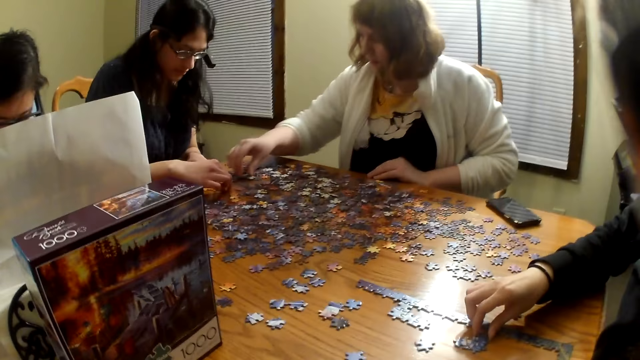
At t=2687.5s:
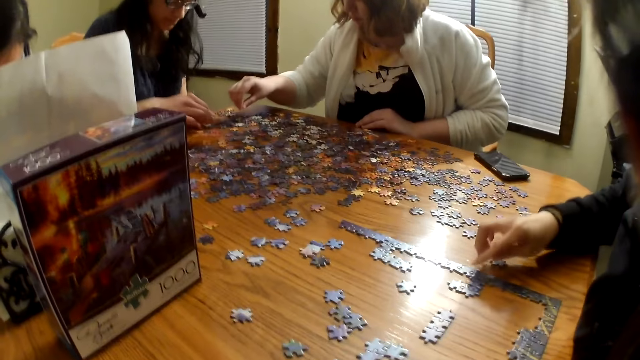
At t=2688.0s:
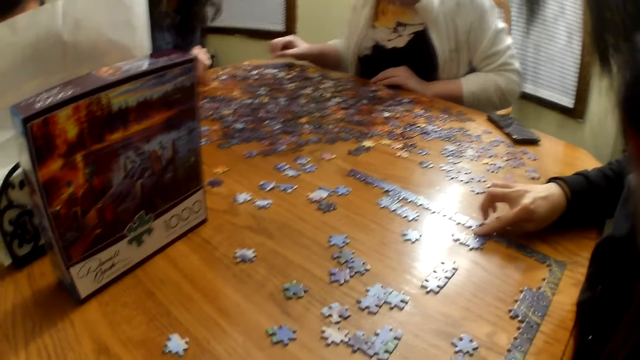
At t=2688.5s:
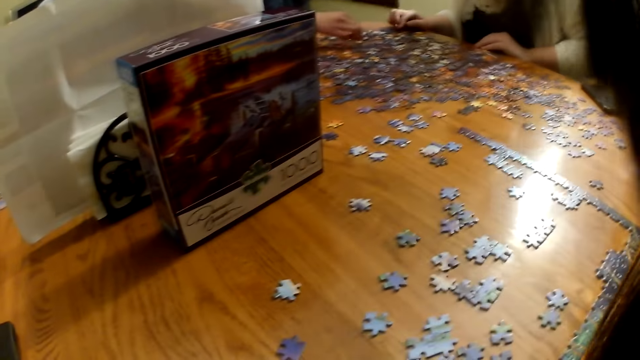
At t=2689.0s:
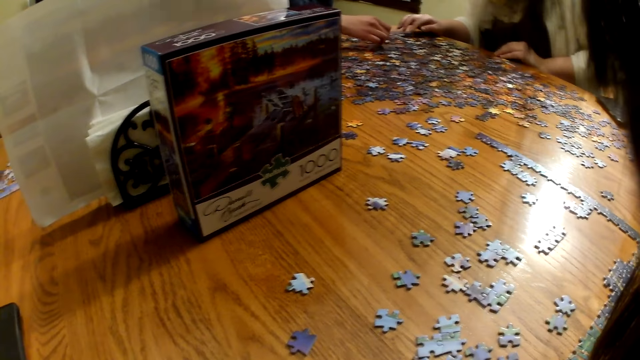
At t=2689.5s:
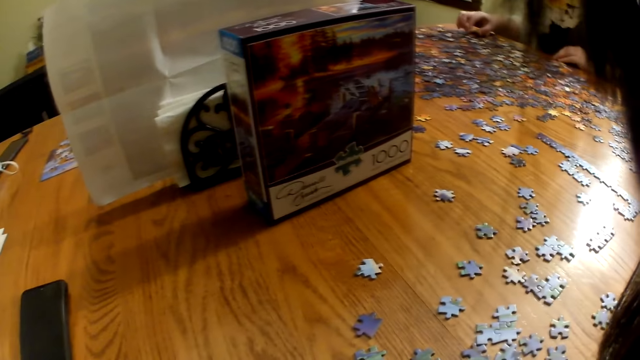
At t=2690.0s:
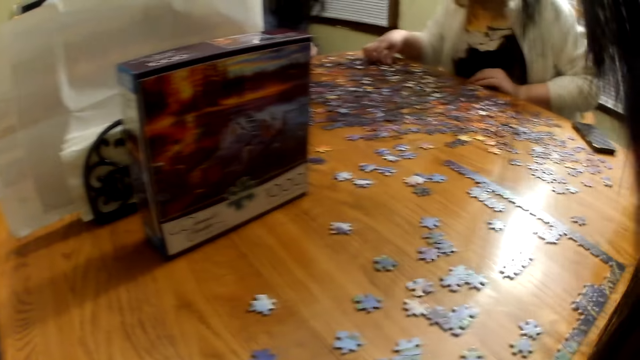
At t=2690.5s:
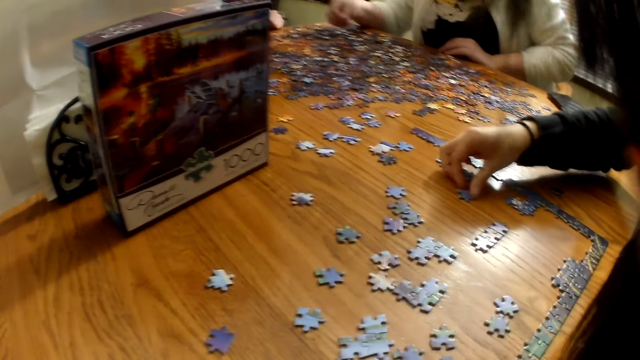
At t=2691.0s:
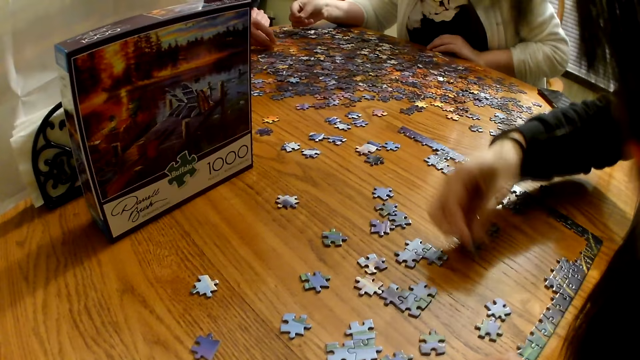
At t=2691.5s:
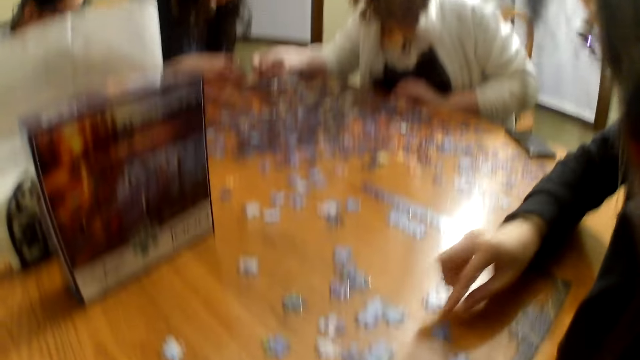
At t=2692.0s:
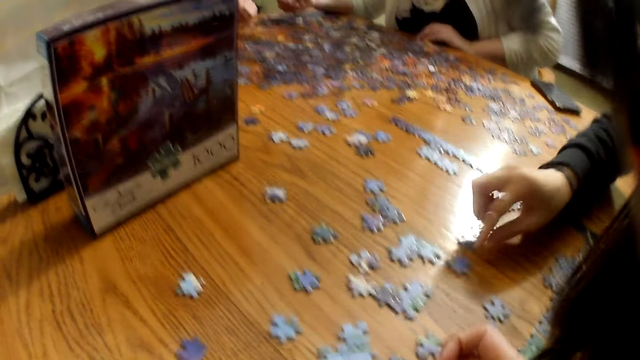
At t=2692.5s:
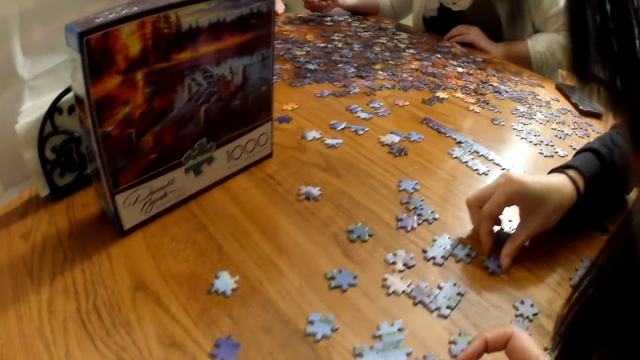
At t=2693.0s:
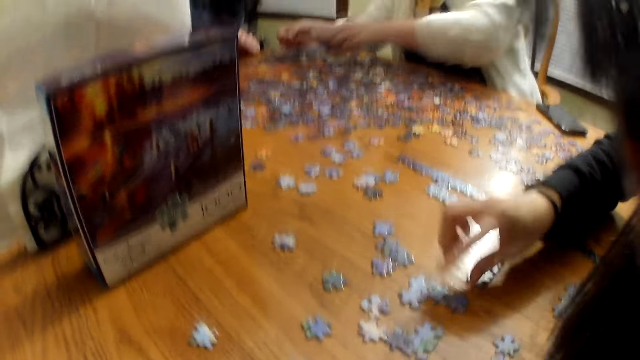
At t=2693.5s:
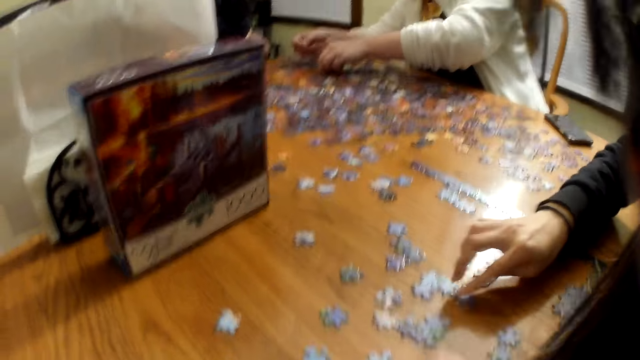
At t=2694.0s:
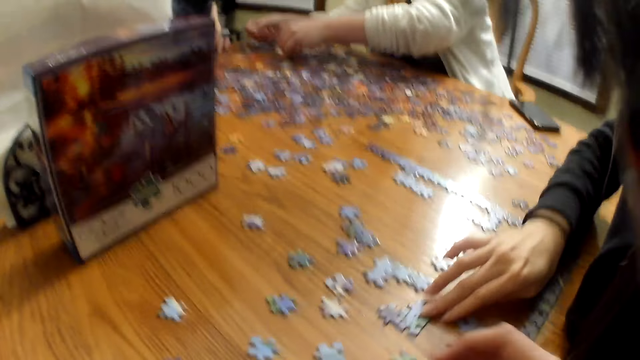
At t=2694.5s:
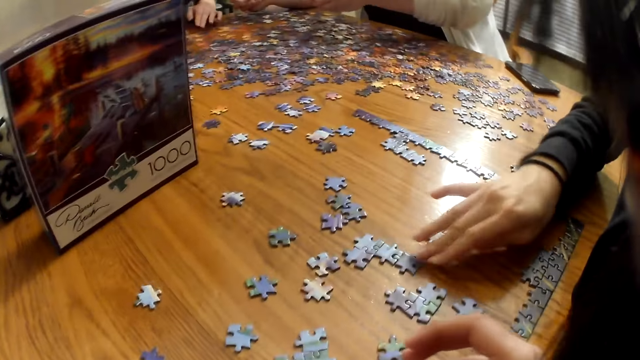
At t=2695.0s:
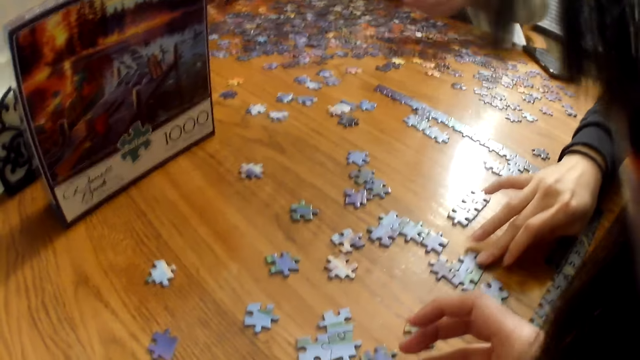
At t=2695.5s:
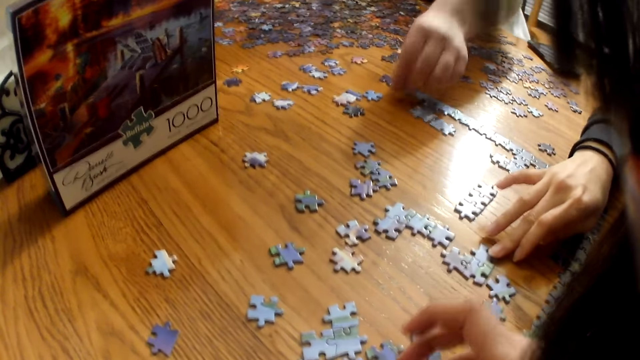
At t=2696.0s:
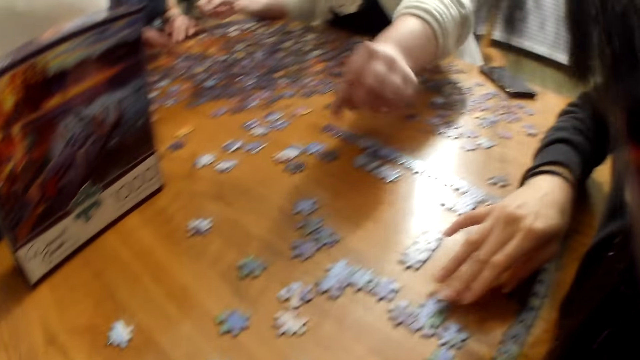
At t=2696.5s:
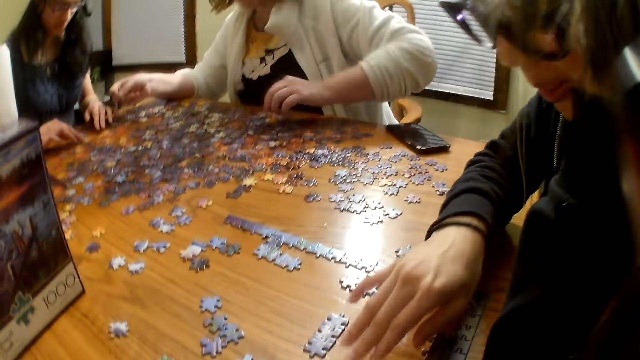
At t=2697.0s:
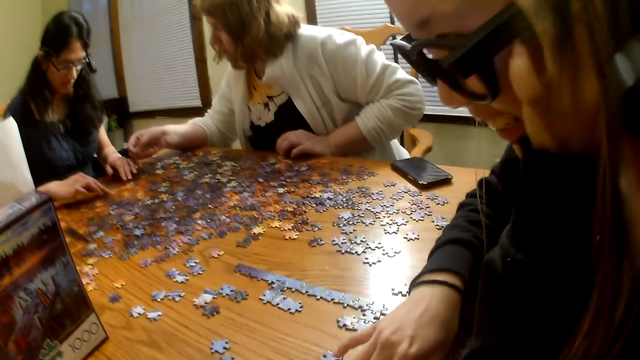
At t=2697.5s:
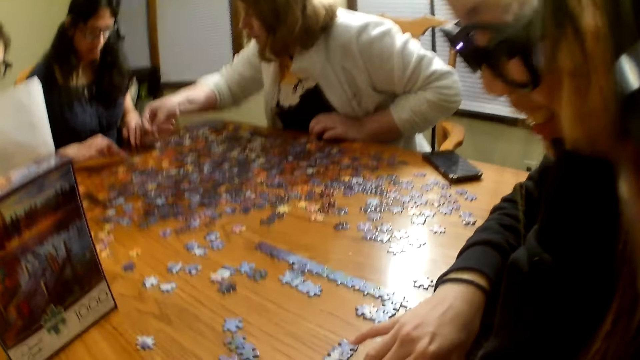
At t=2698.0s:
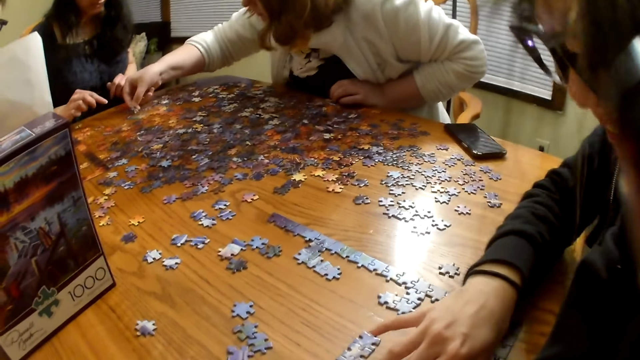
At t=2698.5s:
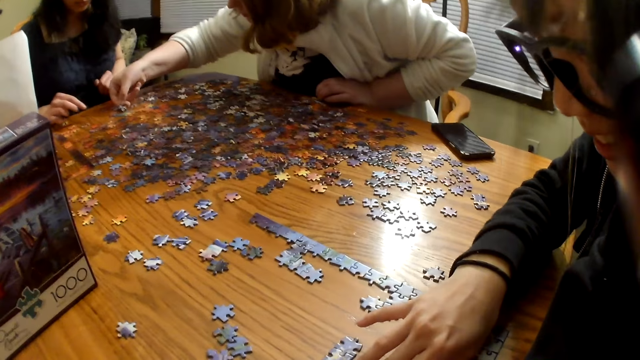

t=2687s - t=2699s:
A woman moves the piece on the table. The camera wearer looks at the piece on the table. Another woman picks a piece from the table. The camera wearer moves the piece on the table. The other woman moves the pieces on the table. The camera wearer moves the pieces on the table.

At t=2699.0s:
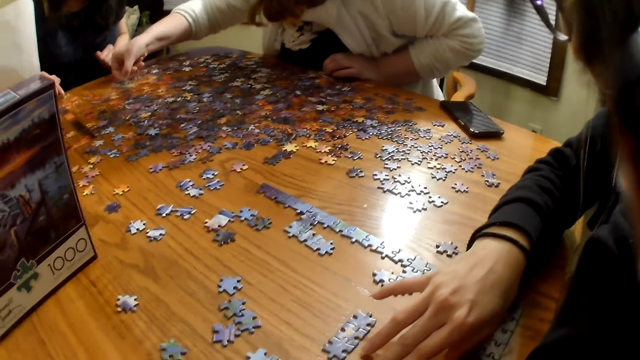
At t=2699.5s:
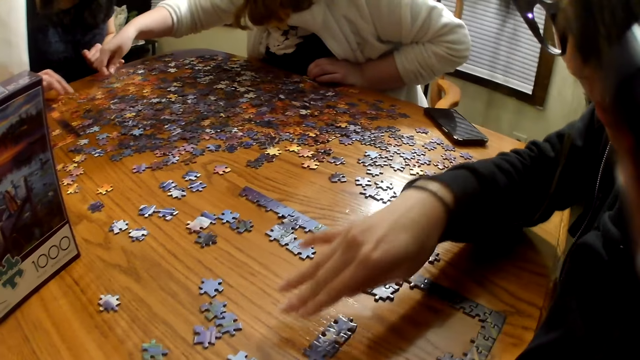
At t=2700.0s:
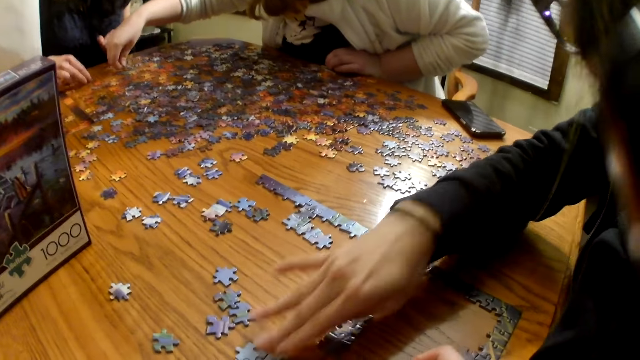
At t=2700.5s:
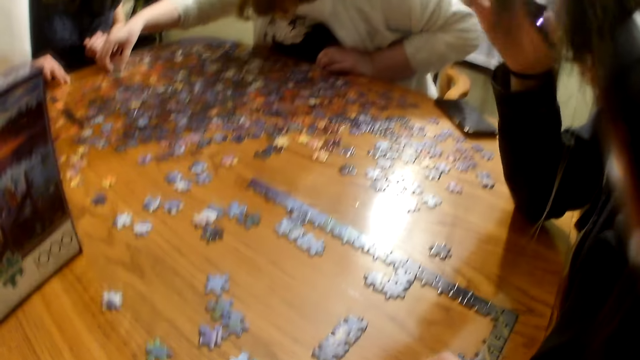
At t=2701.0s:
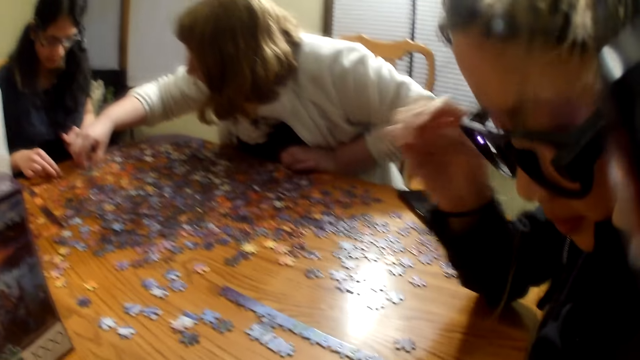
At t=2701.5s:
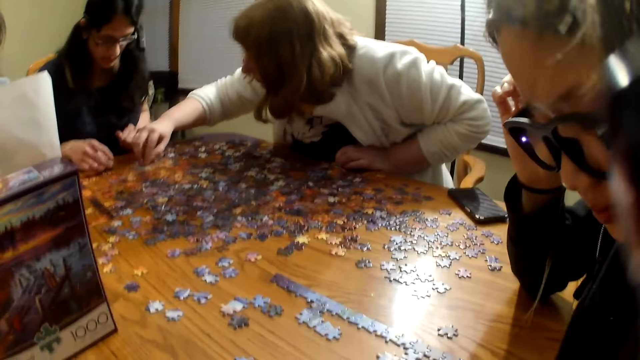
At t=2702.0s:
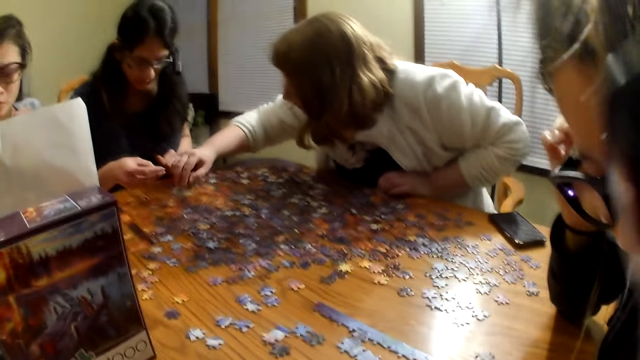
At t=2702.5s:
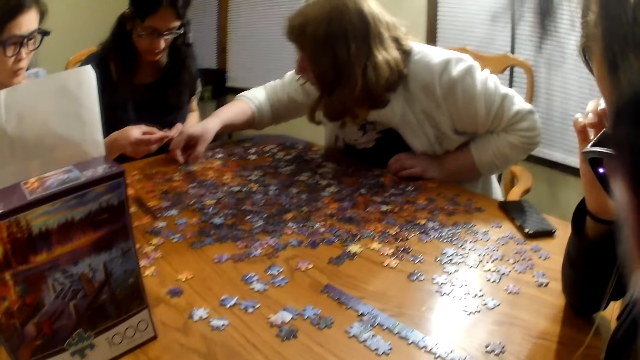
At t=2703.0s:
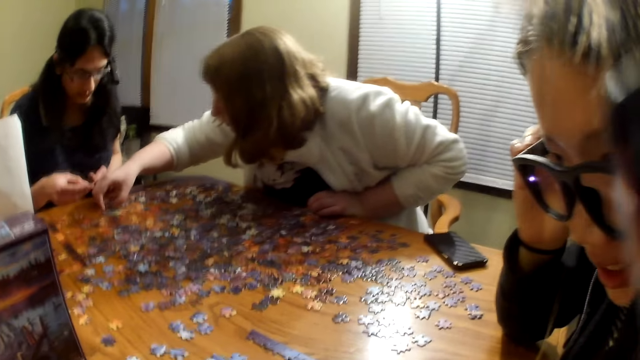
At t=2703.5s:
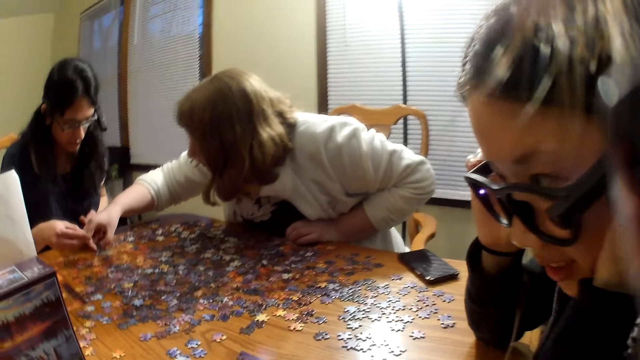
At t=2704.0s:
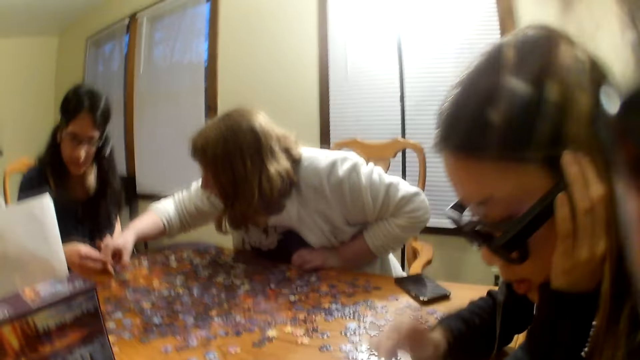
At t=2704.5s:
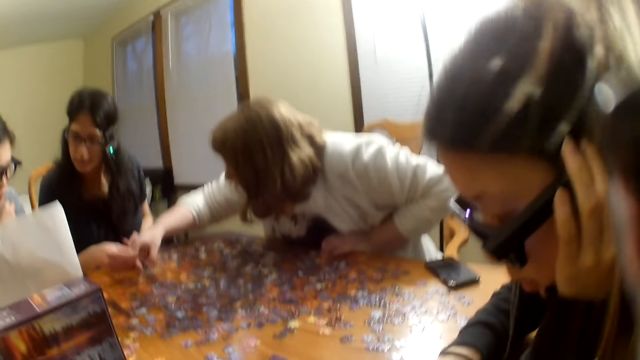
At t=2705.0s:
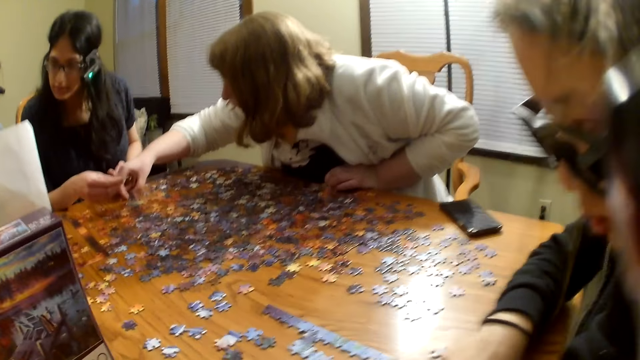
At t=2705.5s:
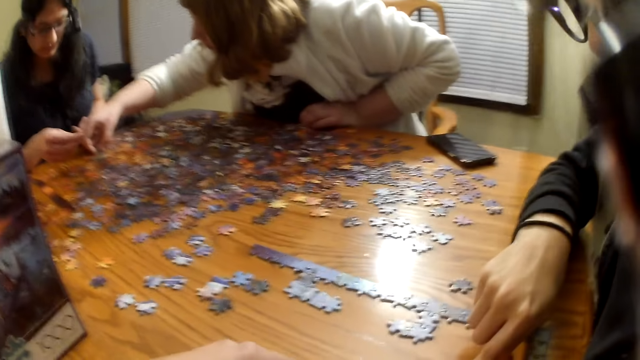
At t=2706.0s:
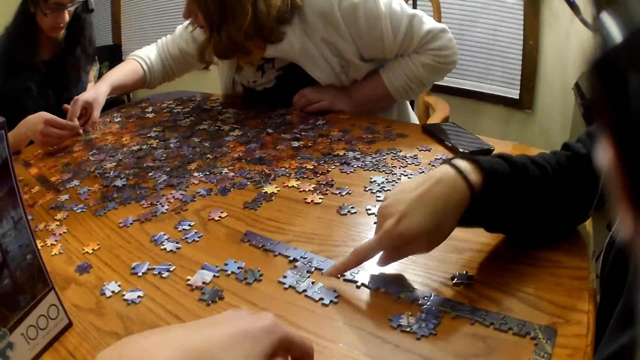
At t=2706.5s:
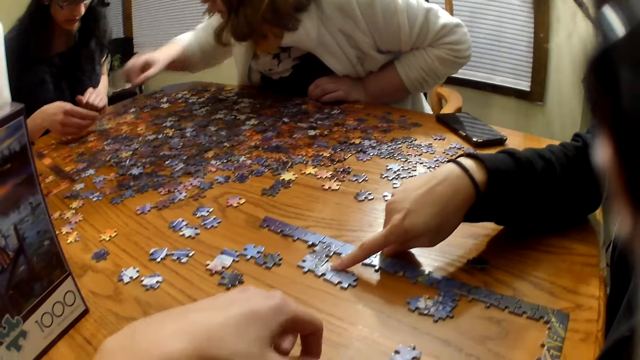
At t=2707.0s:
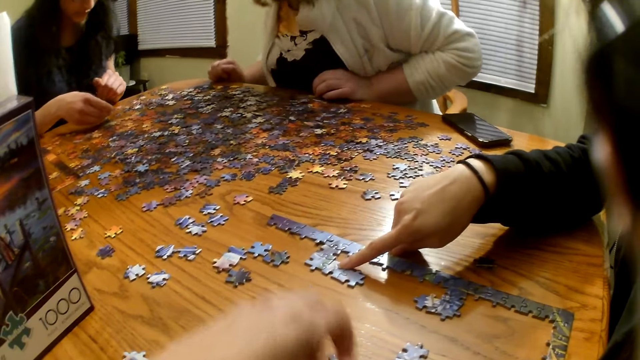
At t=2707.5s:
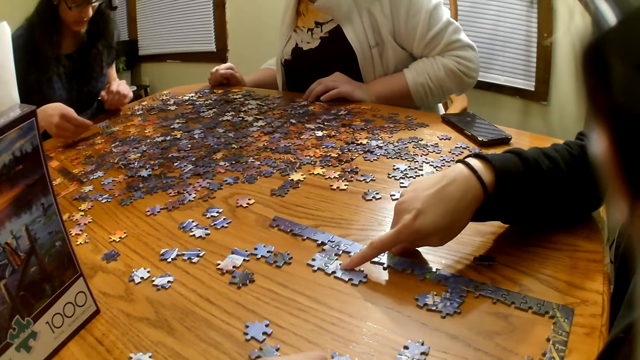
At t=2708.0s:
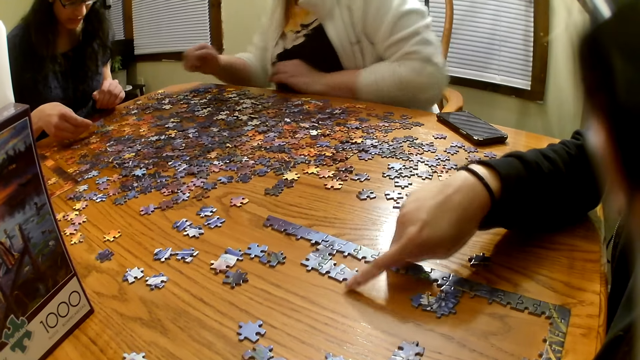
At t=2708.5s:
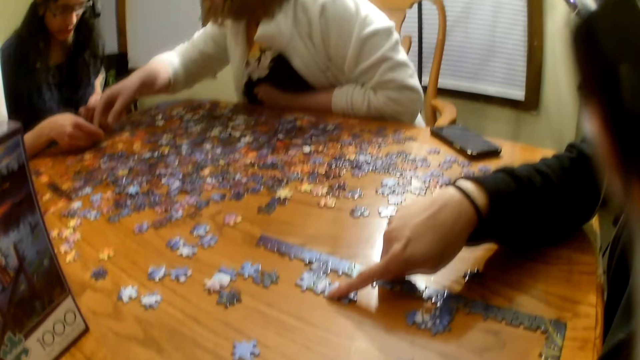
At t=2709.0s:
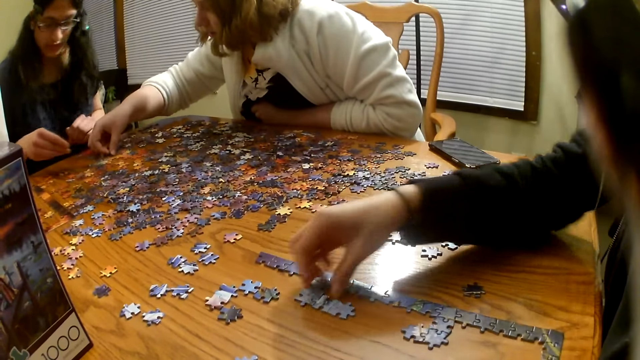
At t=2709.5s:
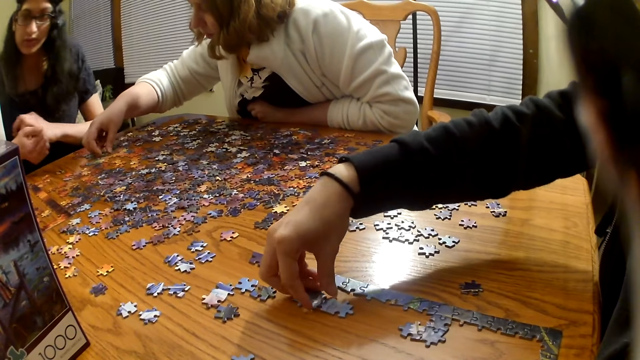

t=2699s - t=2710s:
A woman picks a piece from the table. Another woman moves a piece on the table, speaks and points at a piece on the table. The camera wearer moves the piece on the table and points at the pieces on the table. The other woman picks a piece from the table.
